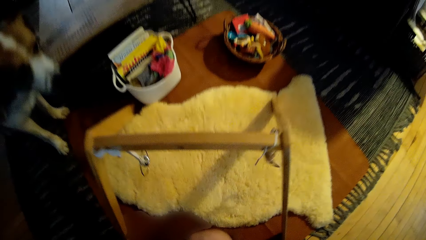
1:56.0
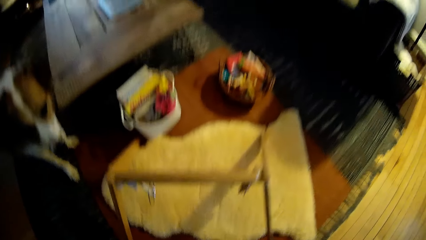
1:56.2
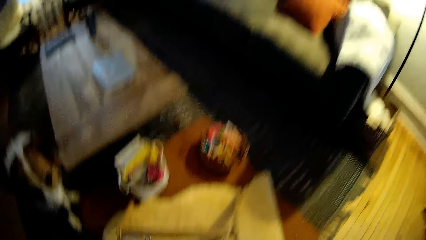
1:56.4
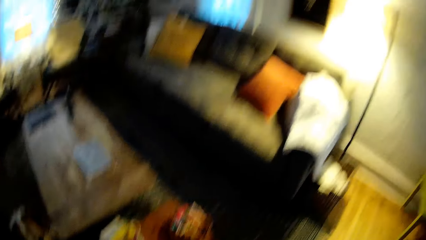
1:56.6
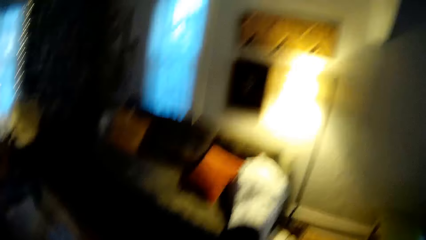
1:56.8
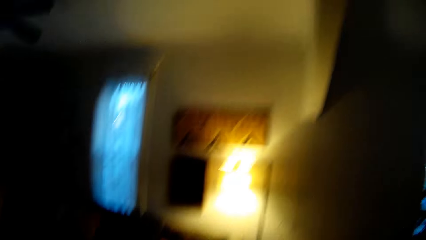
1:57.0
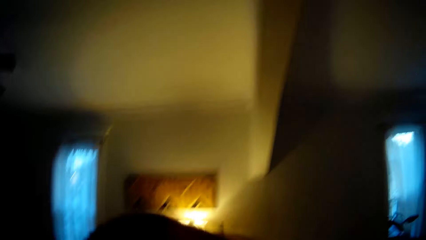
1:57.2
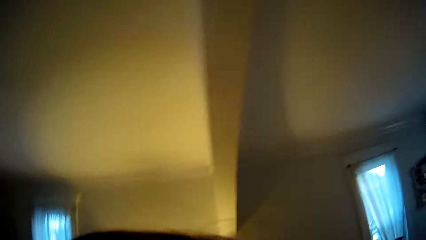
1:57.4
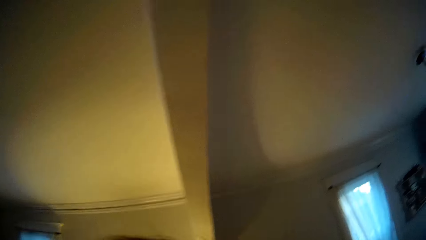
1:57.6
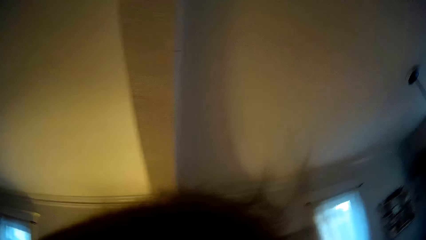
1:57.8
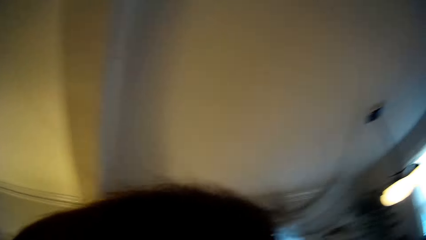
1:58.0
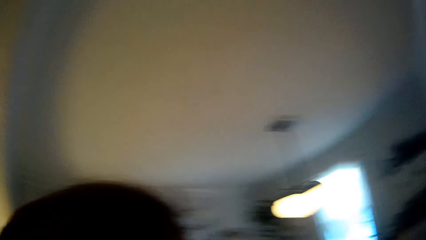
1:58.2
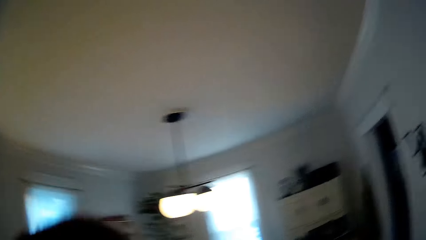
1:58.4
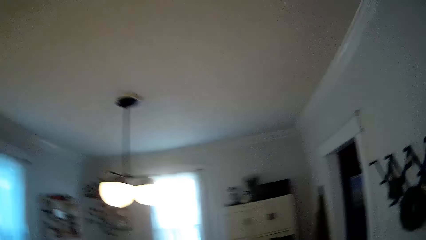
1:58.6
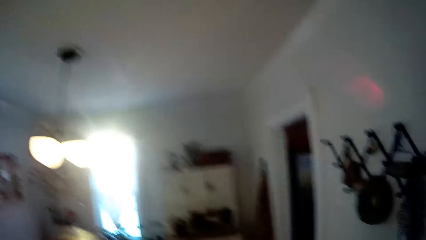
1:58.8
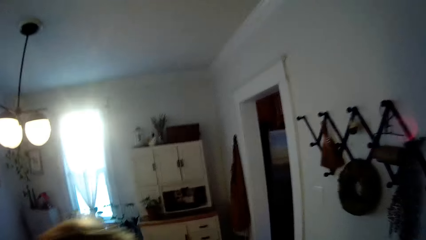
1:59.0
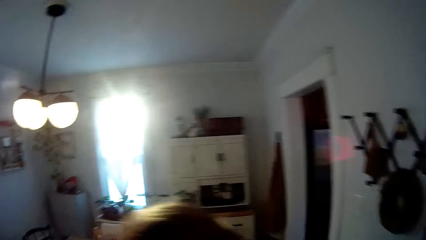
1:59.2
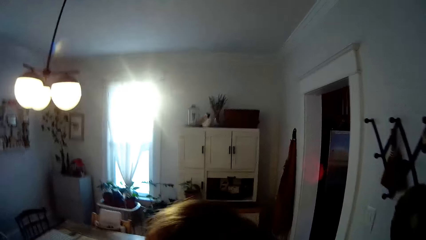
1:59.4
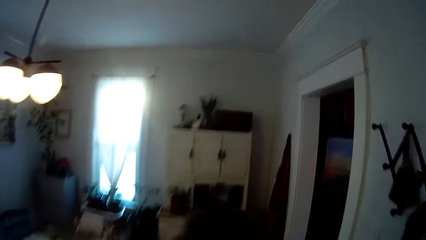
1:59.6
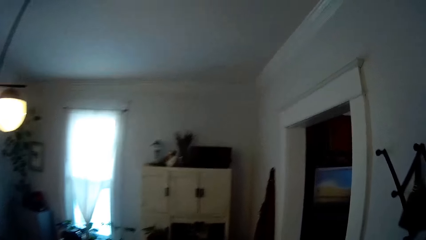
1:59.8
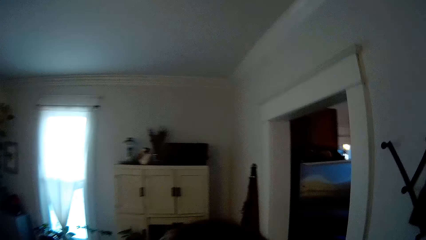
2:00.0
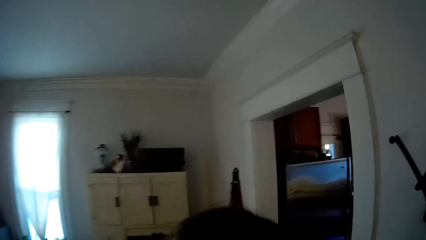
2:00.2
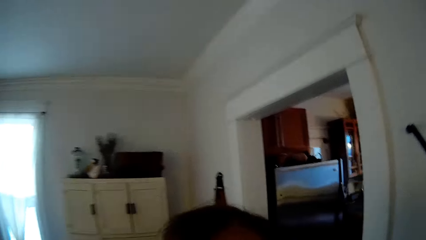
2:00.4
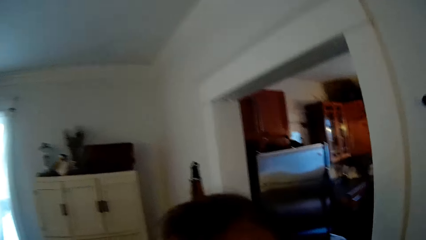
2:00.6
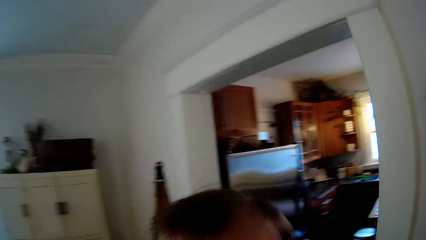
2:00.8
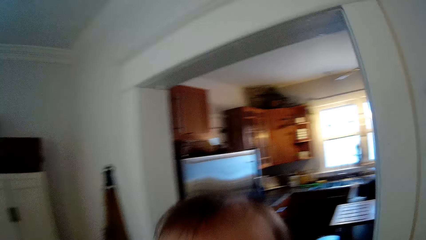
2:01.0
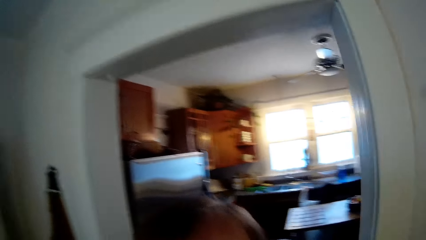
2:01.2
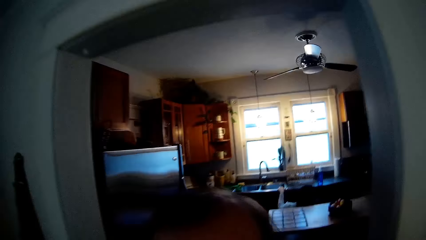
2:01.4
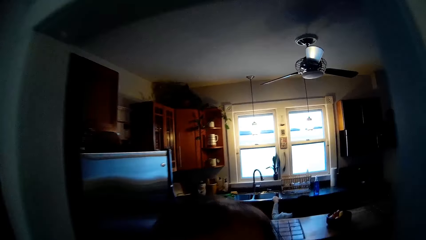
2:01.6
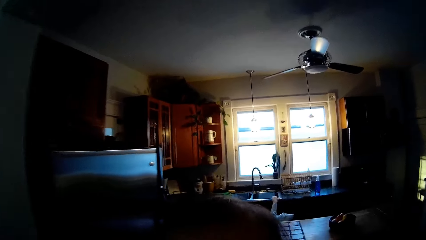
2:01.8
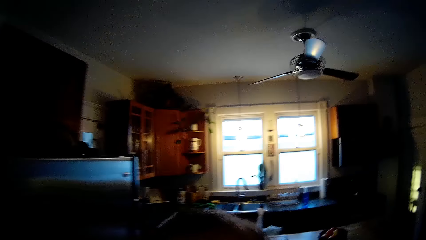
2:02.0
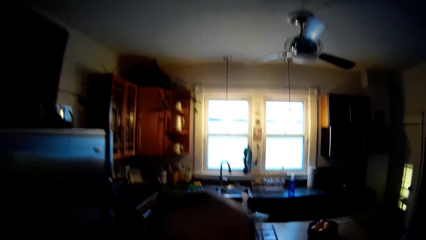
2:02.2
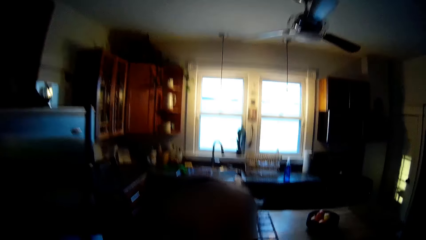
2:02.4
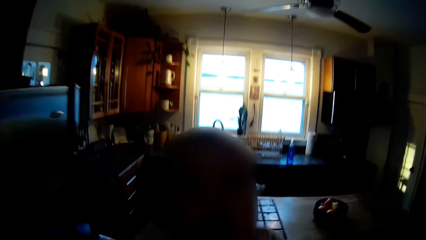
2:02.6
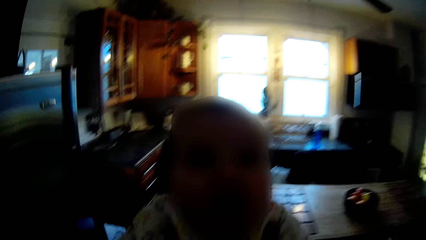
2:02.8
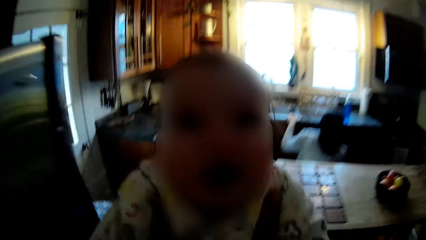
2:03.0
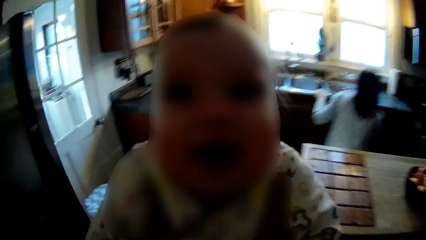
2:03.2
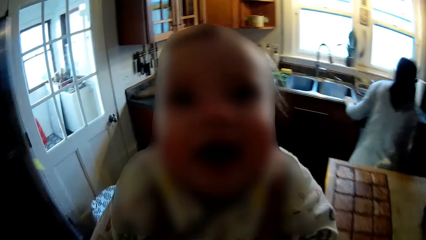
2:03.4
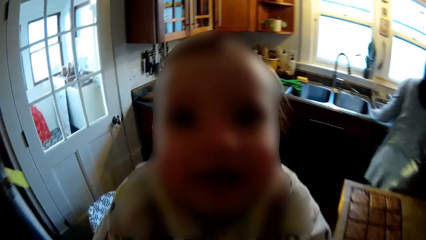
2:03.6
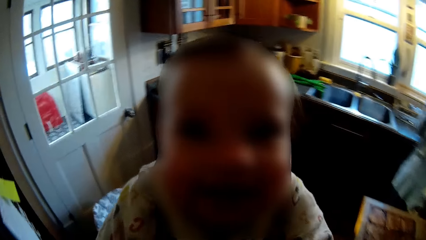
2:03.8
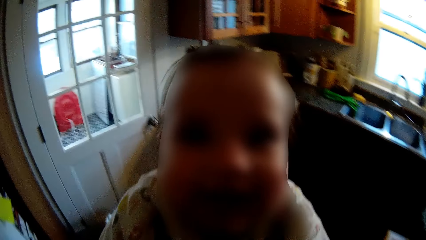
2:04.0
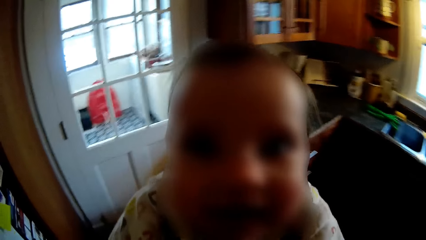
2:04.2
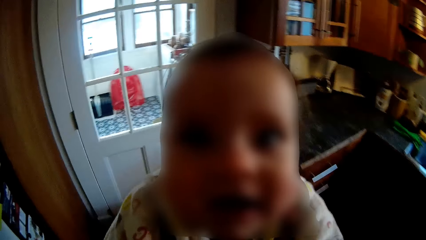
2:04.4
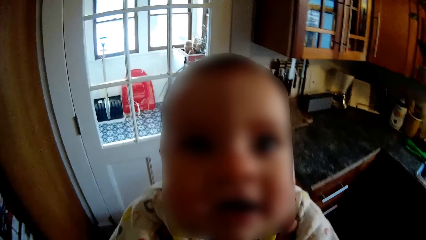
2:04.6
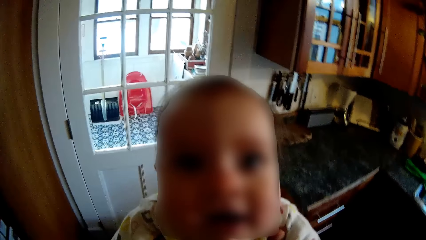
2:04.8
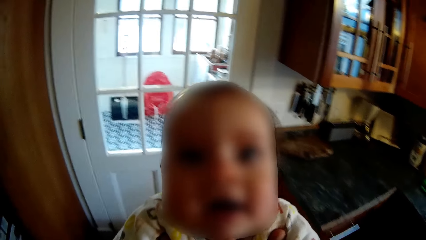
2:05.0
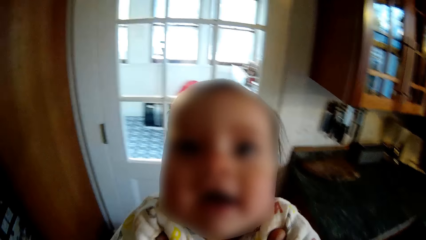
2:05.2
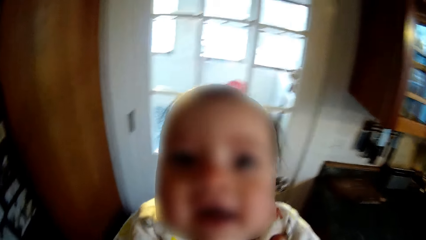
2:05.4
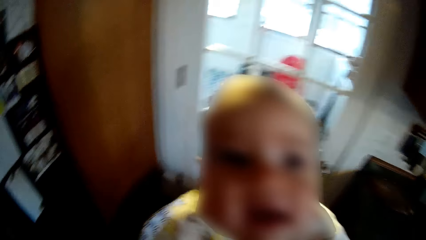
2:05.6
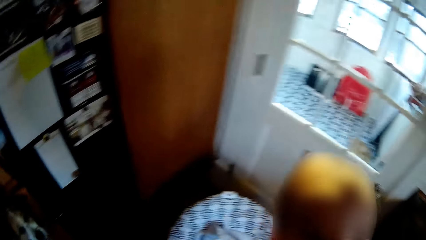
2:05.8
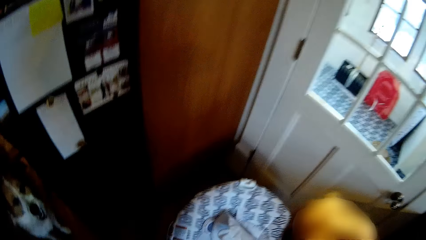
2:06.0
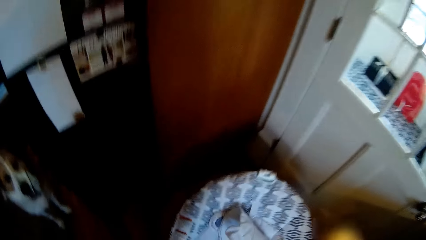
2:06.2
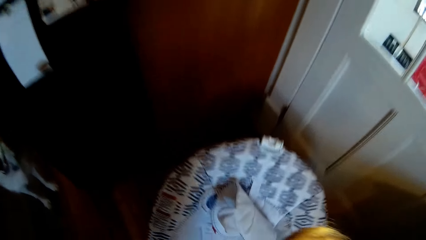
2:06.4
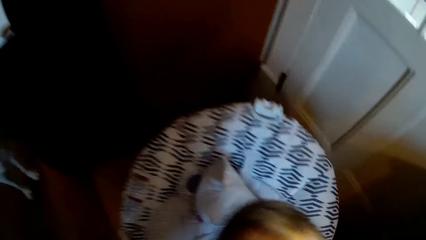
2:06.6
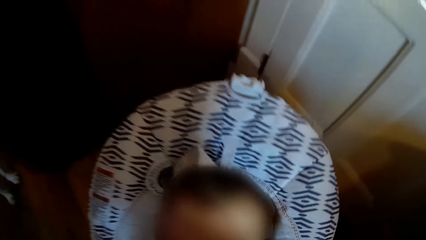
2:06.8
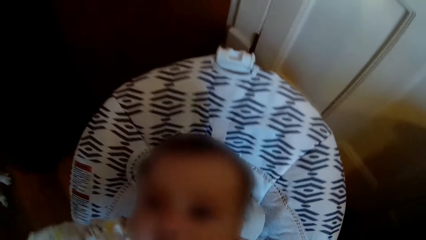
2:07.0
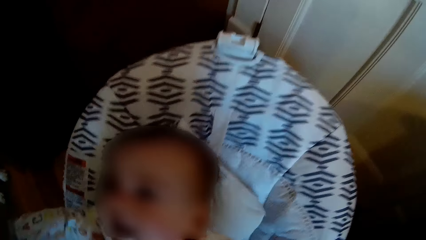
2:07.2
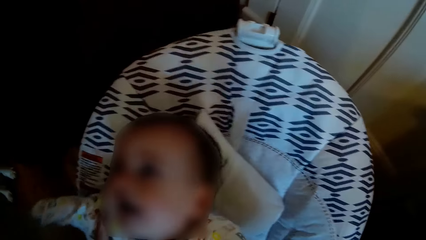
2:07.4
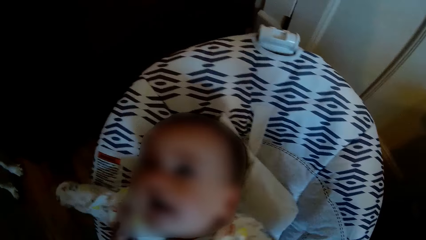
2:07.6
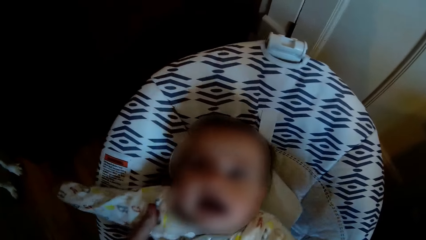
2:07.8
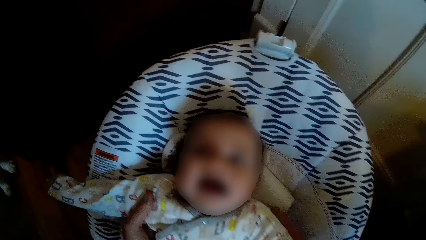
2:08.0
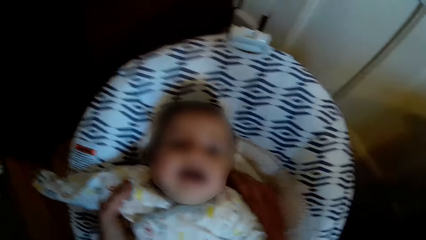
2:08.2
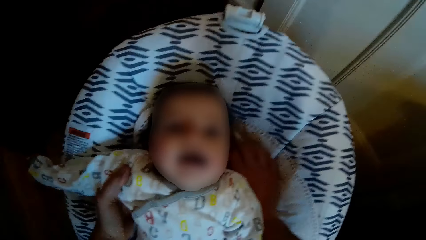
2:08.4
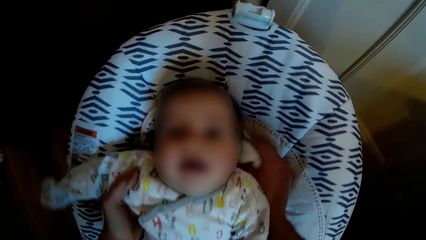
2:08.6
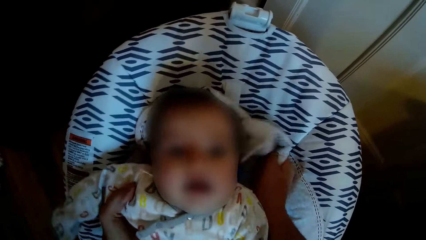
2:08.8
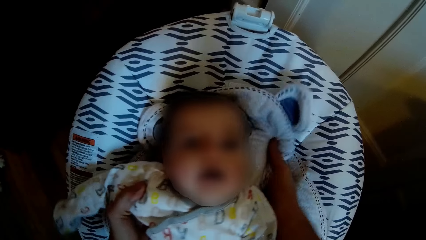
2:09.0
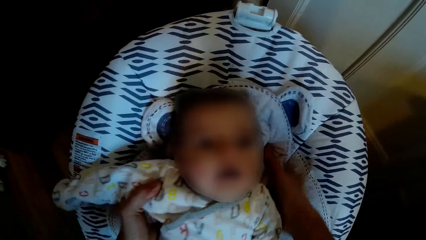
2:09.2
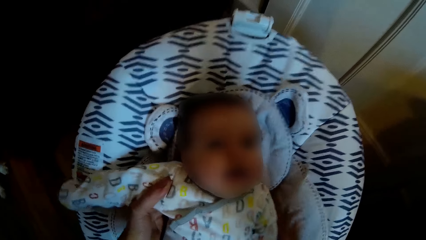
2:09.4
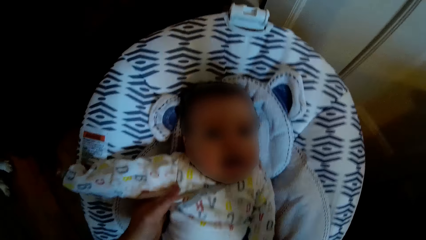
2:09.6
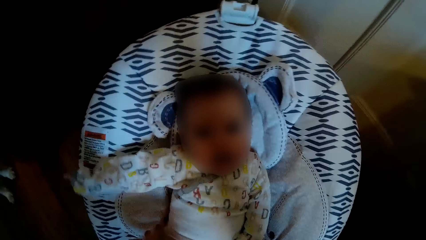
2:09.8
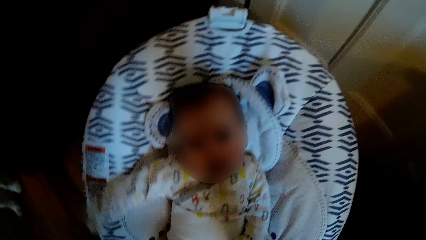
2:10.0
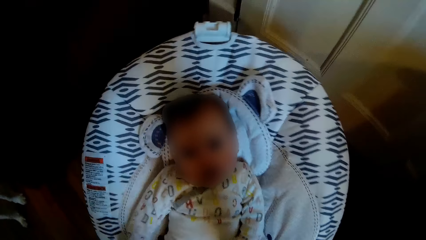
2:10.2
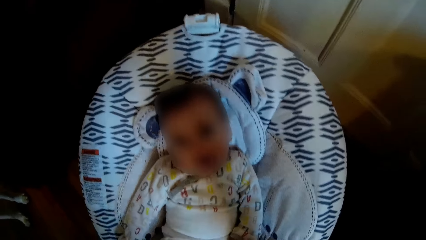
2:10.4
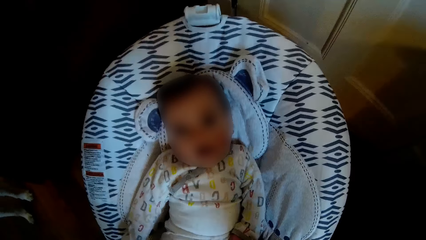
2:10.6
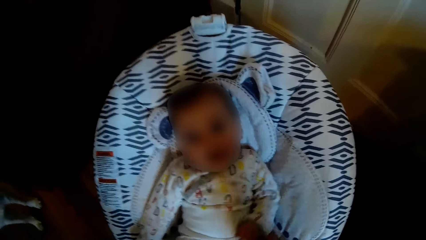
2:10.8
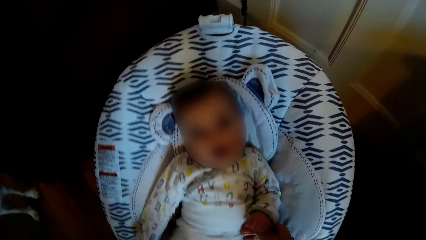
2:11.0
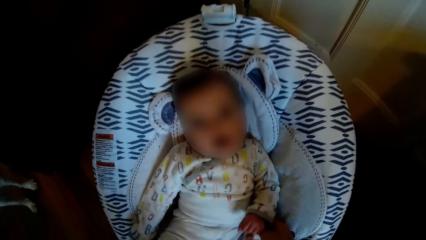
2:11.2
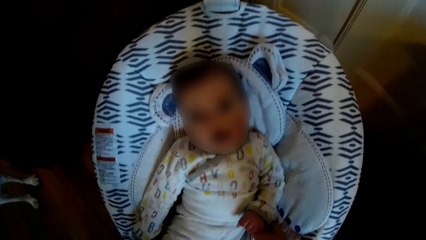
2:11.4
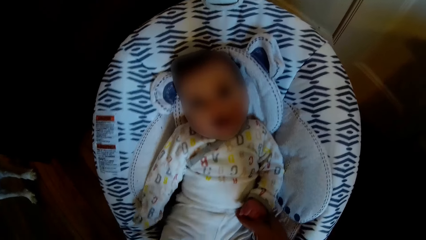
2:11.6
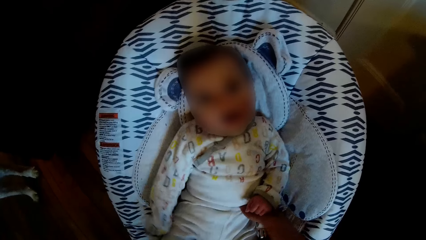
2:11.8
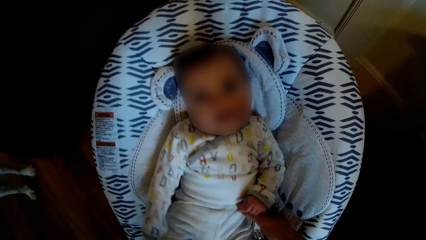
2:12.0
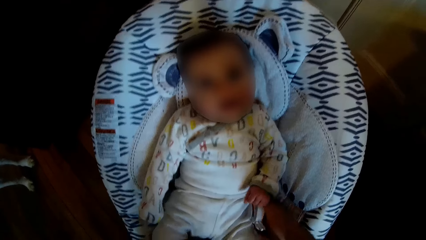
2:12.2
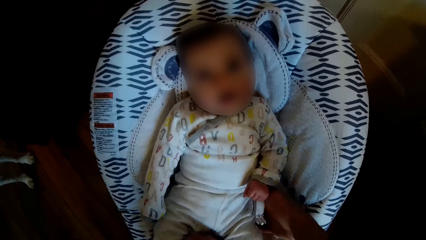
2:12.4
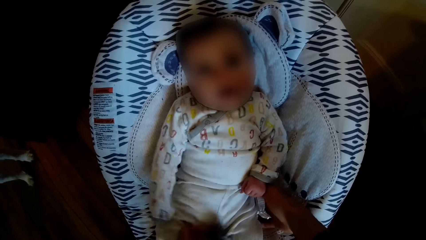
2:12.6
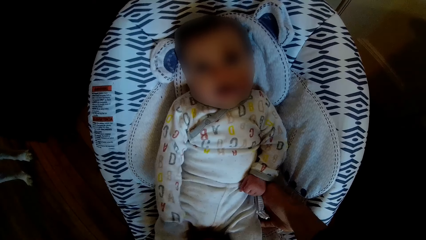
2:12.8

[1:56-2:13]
A woman picks up a baby with both hands. The camera wearer looks around and moves around the room. They put the baby in a cradle with both hands.
